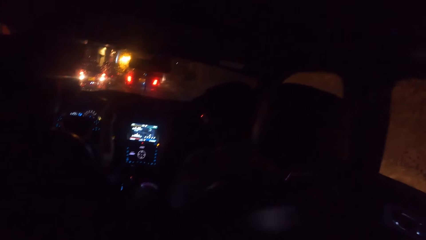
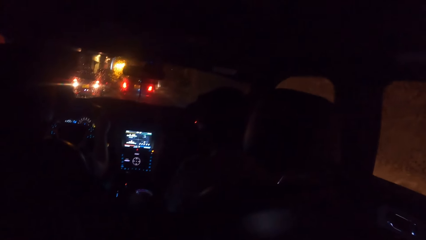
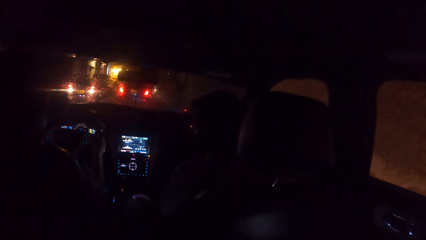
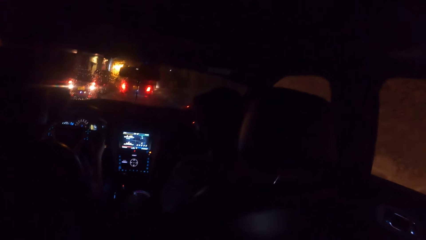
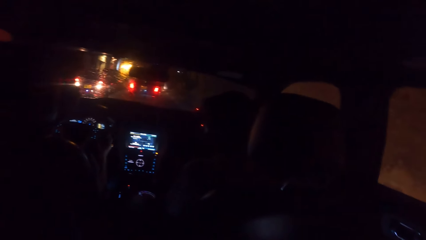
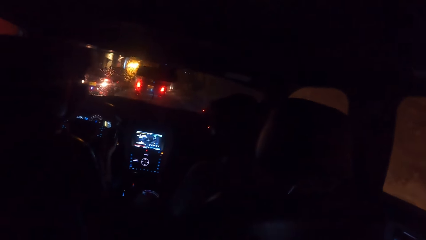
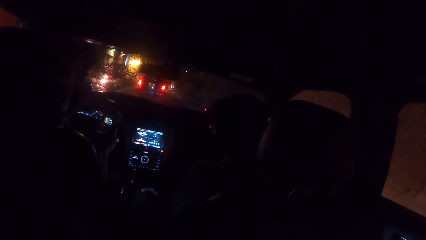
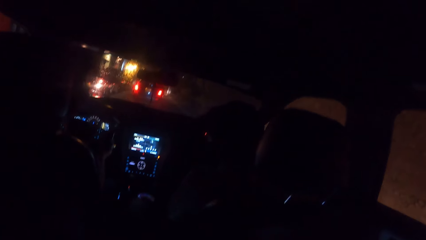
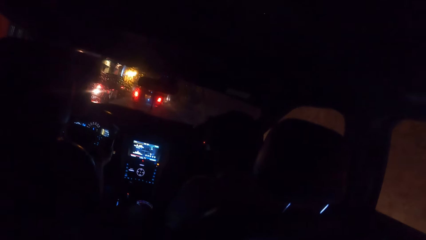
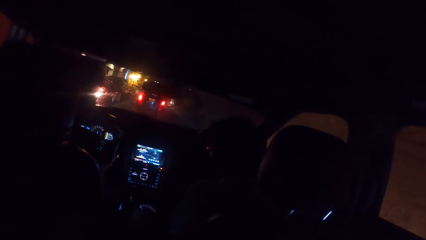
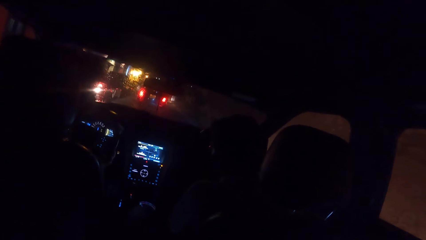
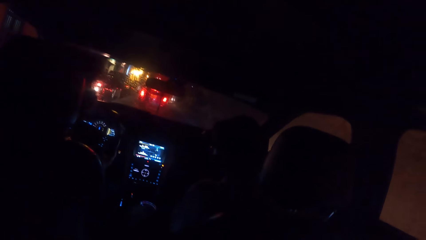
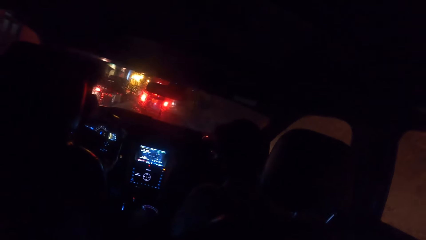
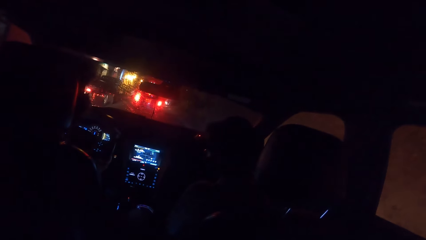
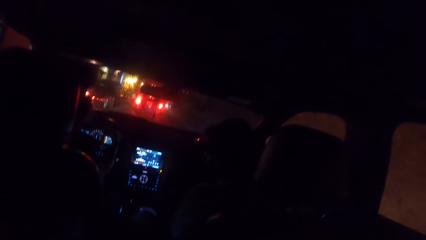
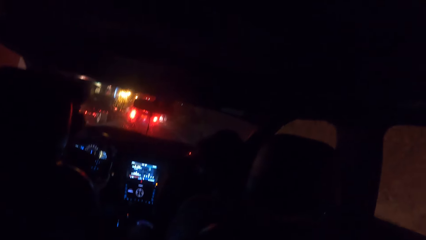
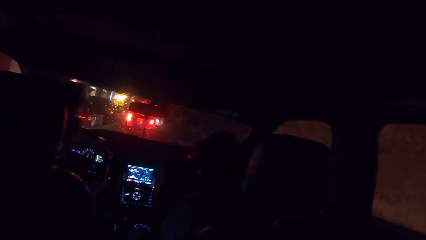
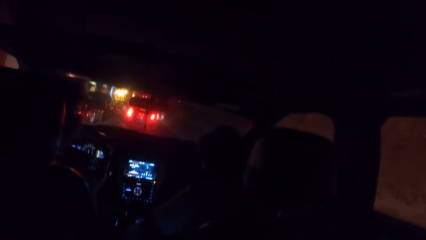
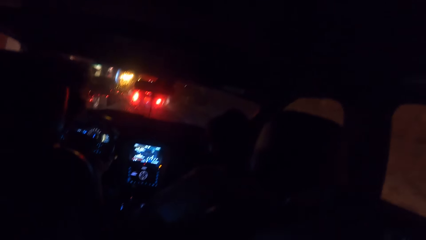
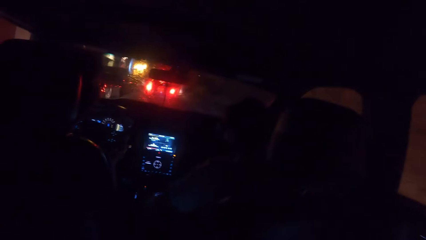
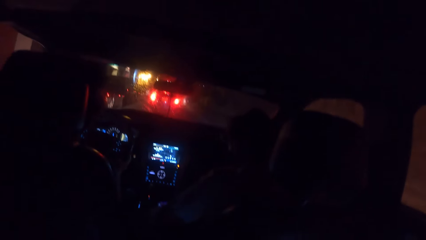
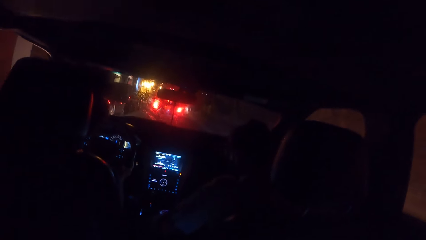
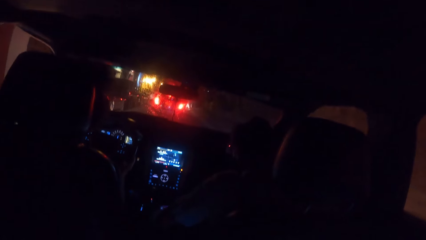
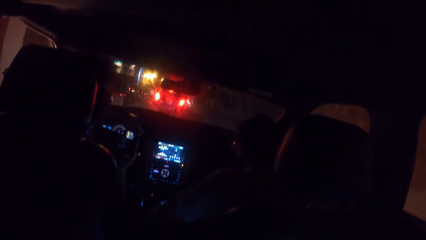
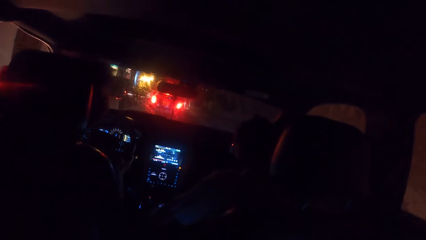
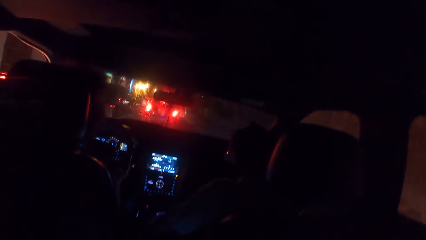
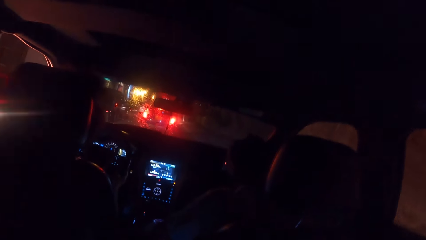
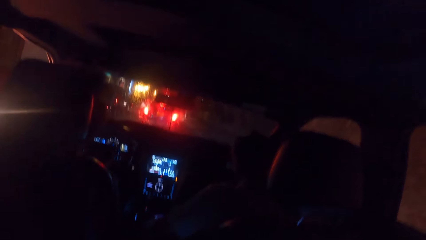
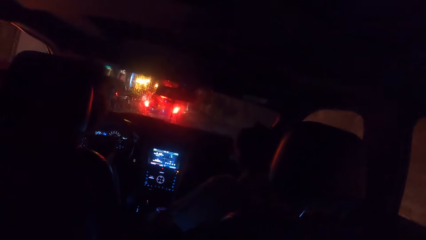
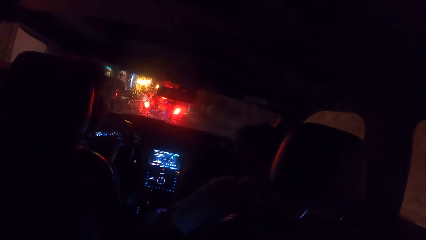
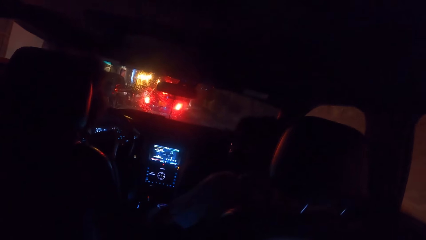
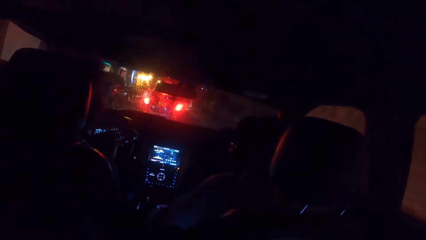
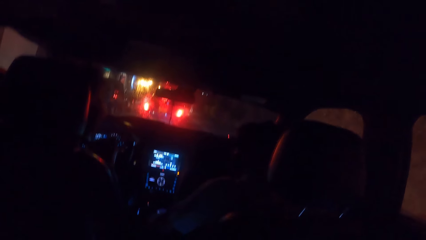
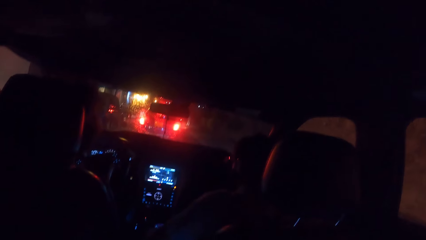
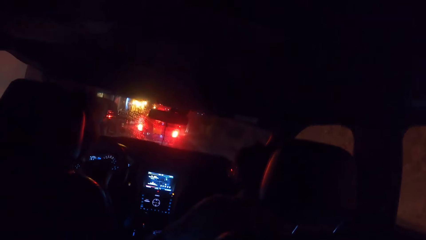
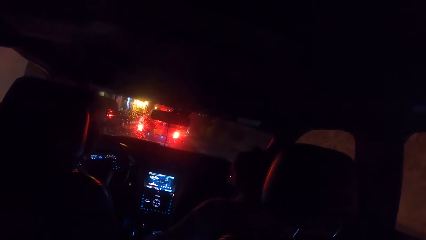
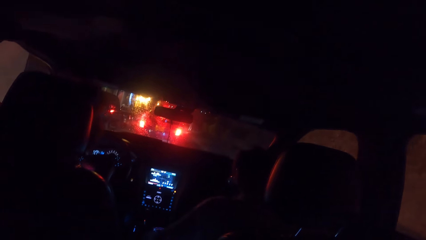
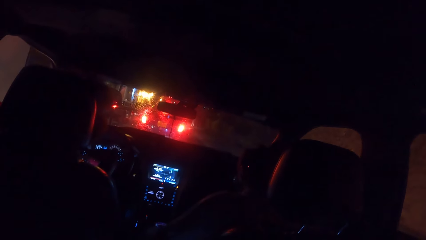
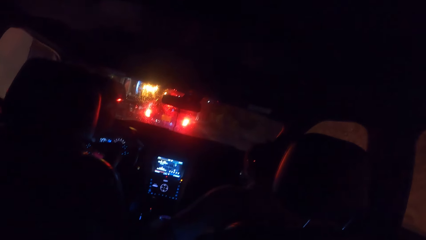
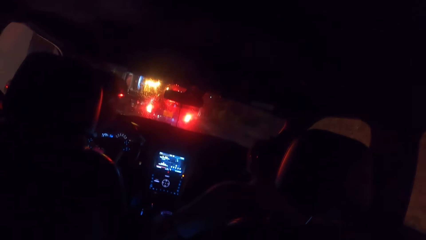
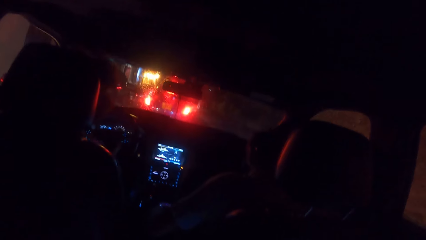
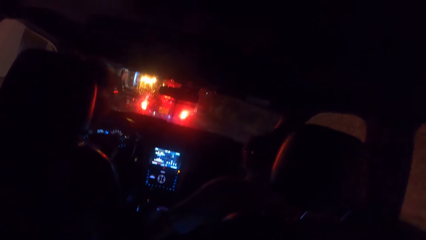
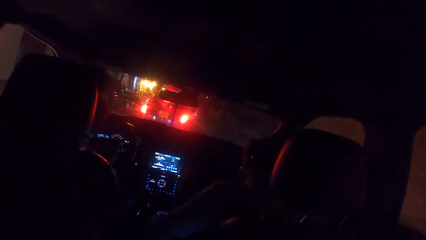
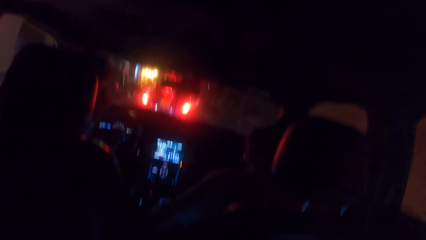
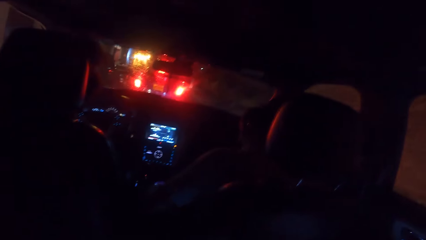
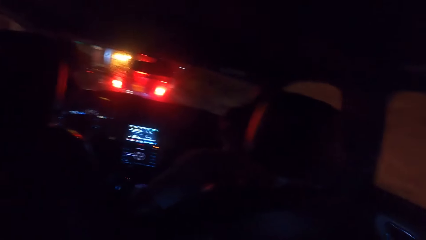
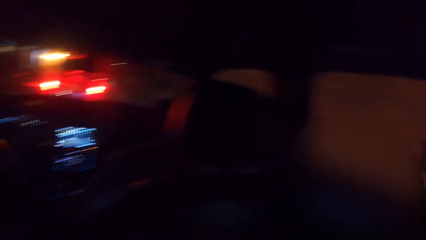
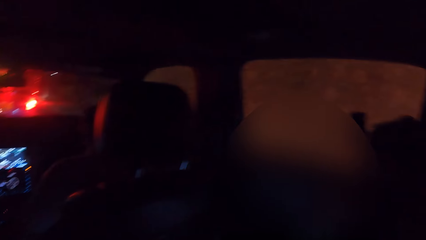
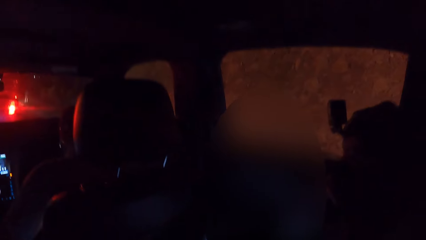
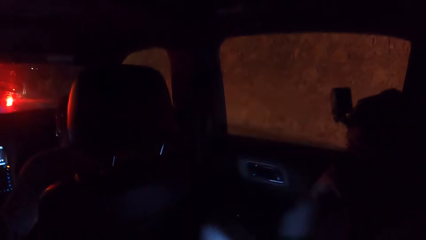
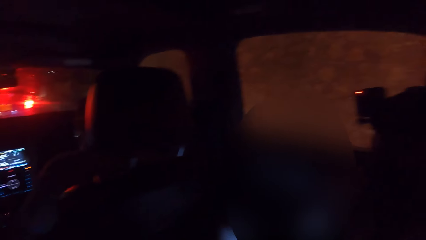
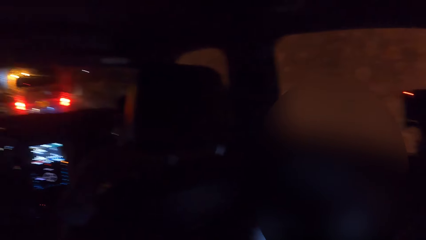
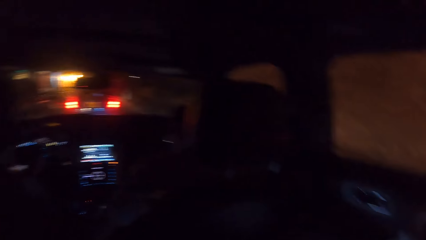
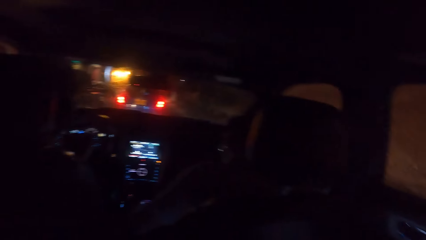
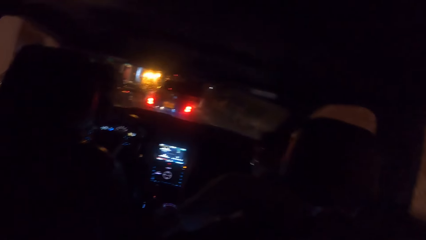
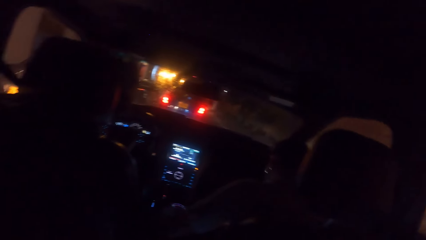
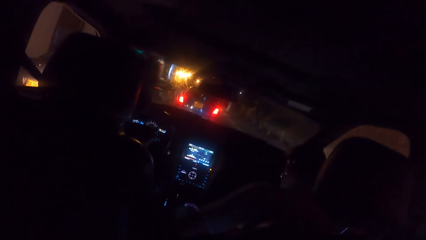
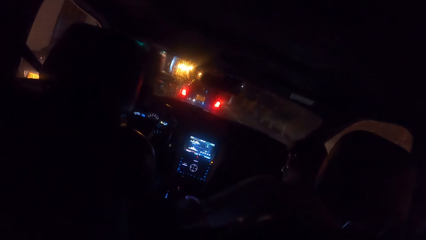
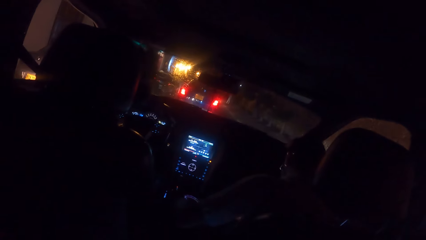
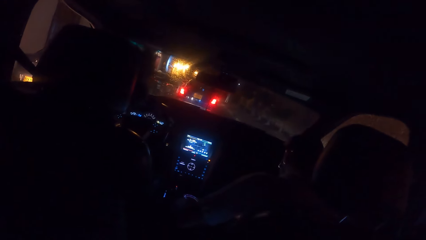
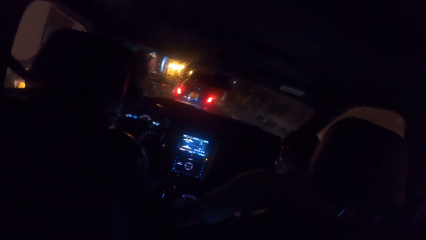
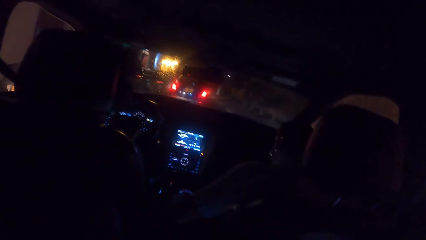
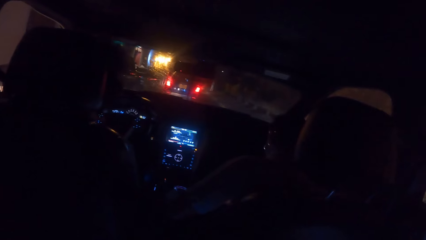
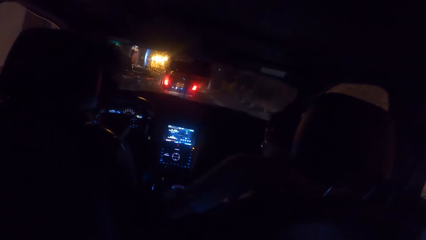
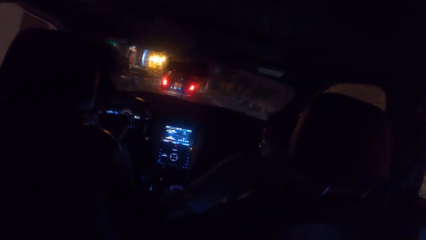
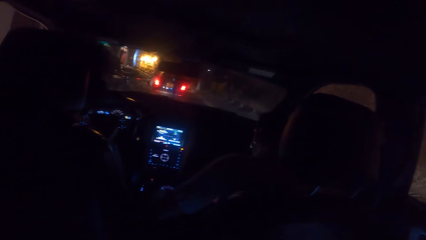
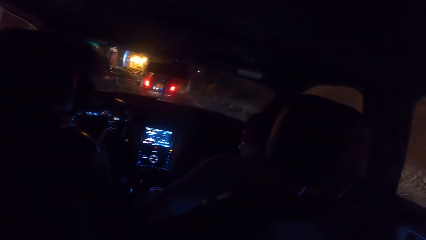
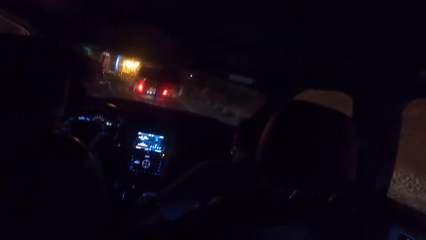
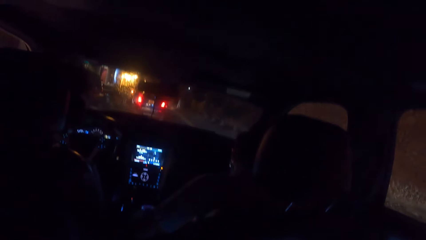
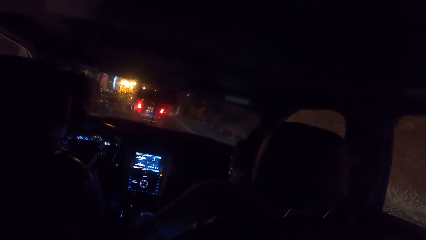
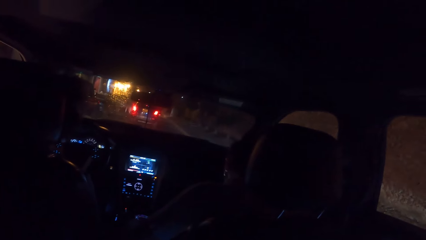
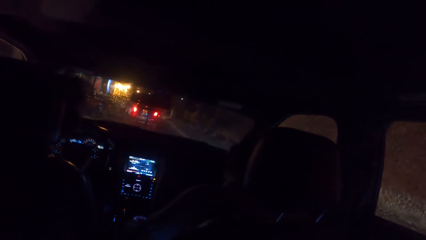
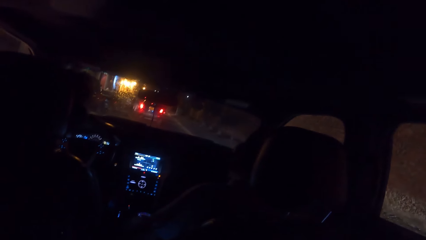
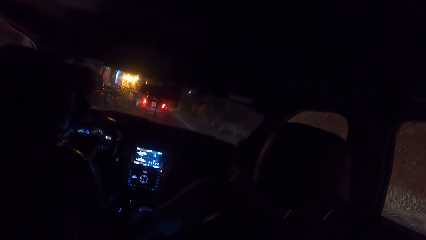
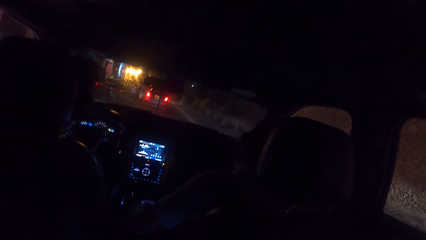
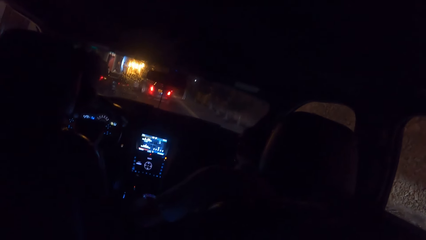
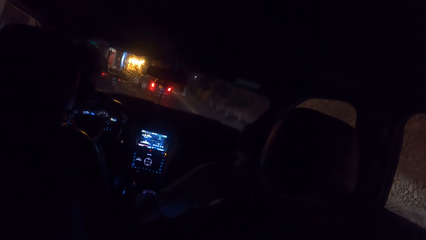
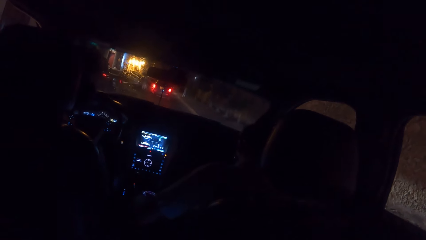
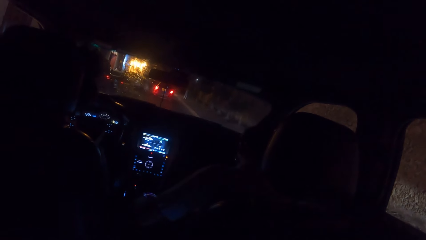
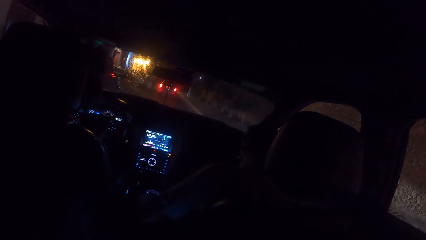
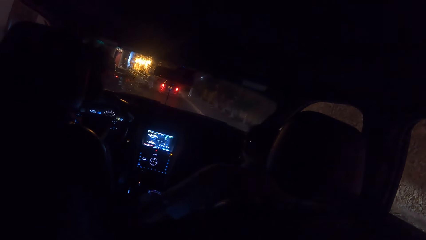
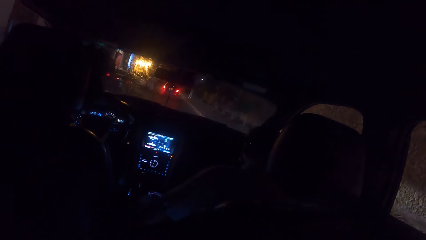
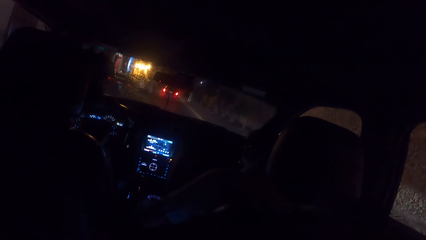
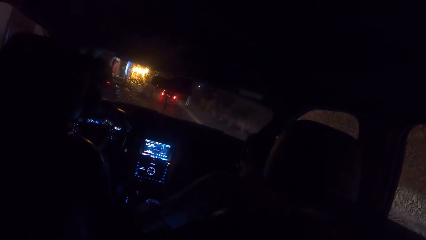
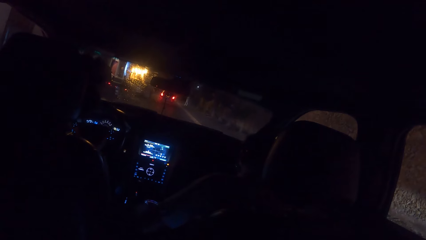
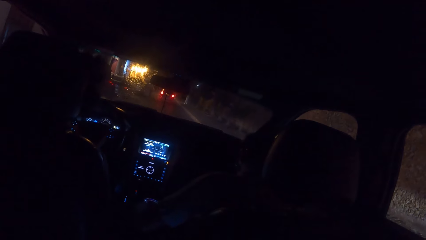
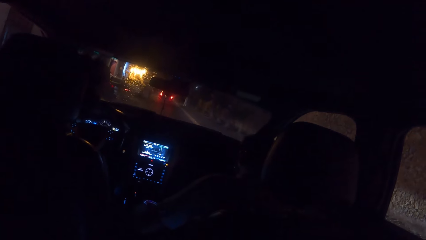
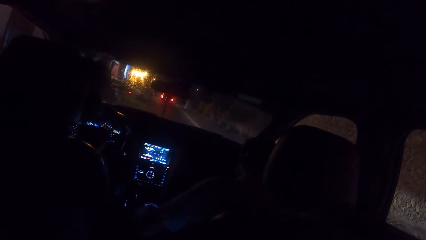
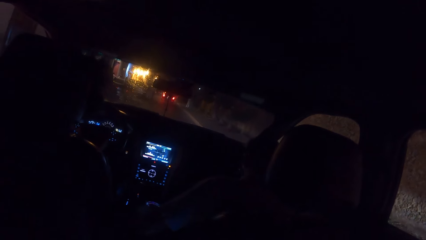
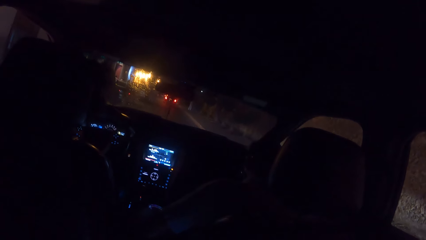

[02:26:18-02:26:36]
The camera wearer looks sideways outside of a car. They look in front of the car.
